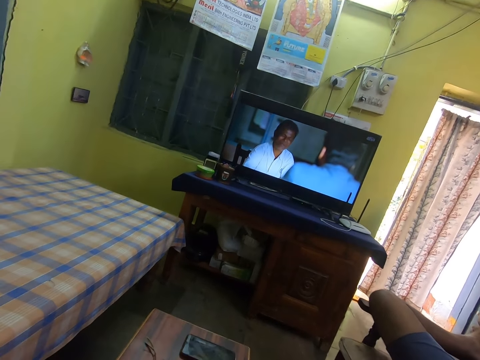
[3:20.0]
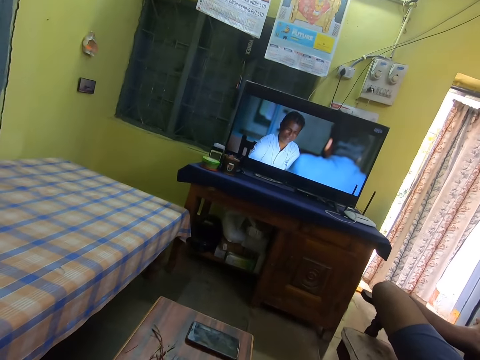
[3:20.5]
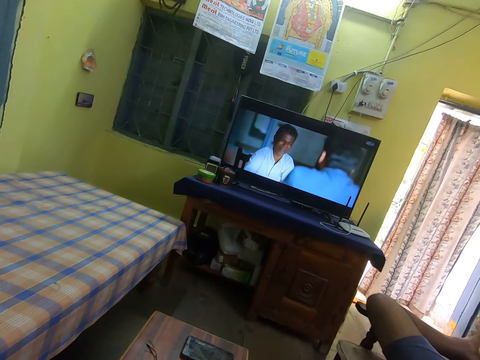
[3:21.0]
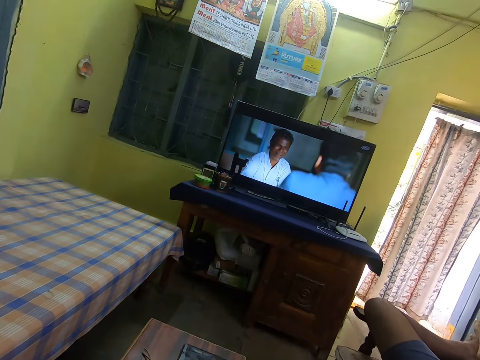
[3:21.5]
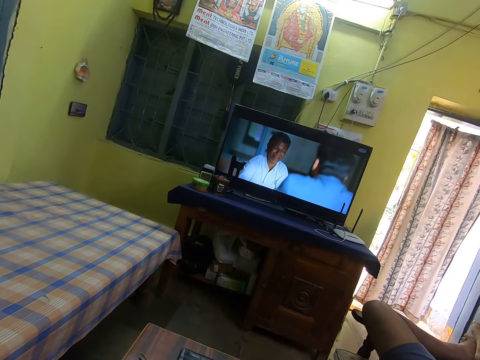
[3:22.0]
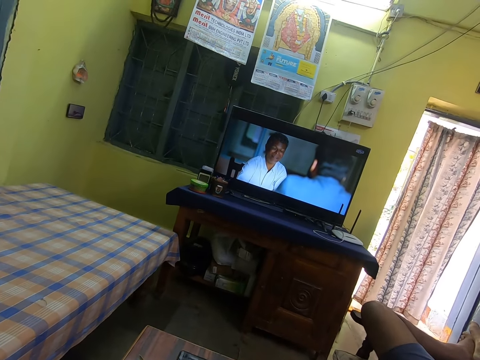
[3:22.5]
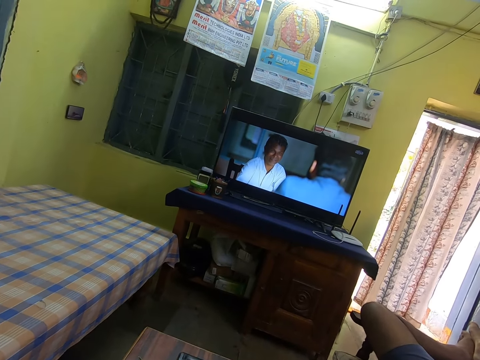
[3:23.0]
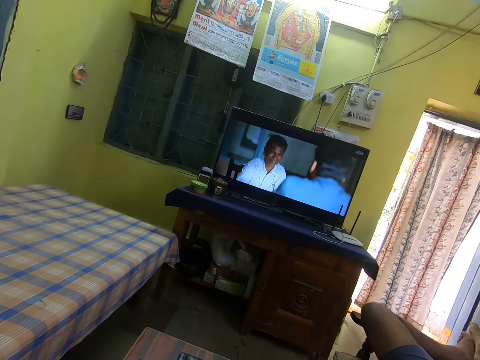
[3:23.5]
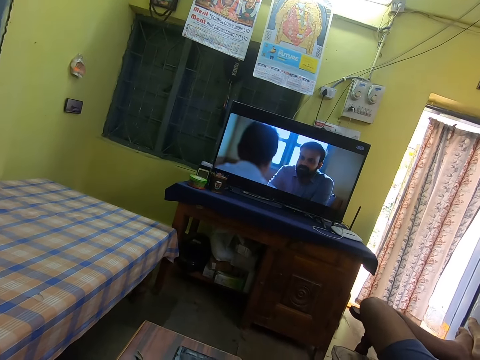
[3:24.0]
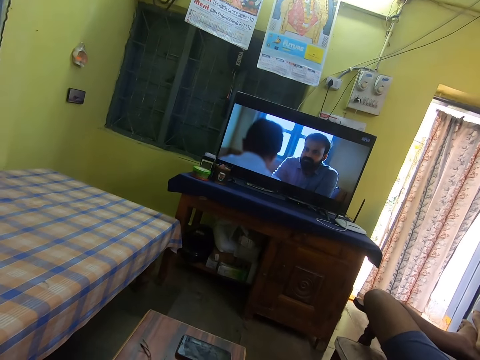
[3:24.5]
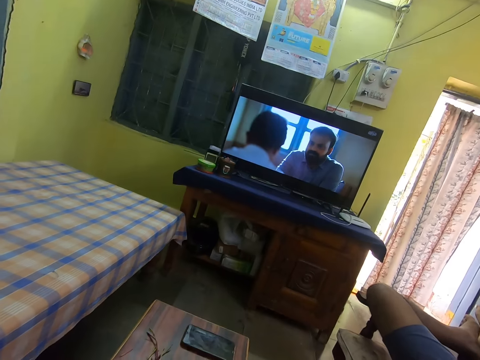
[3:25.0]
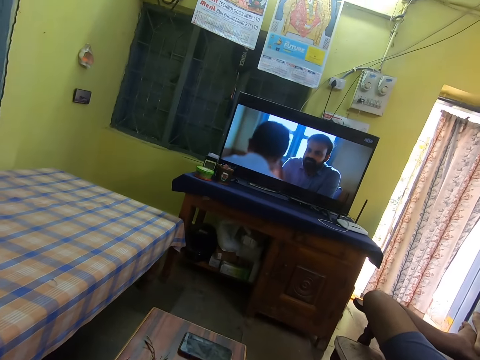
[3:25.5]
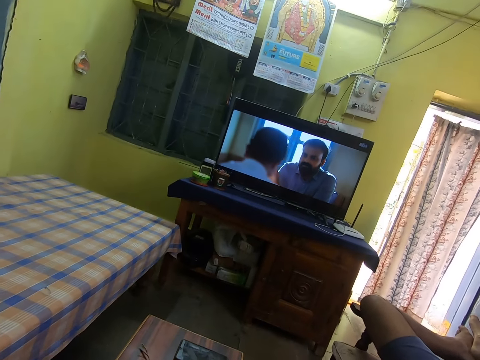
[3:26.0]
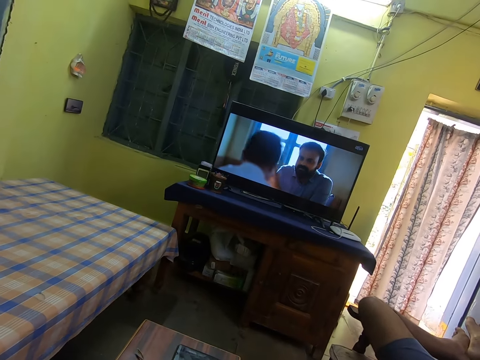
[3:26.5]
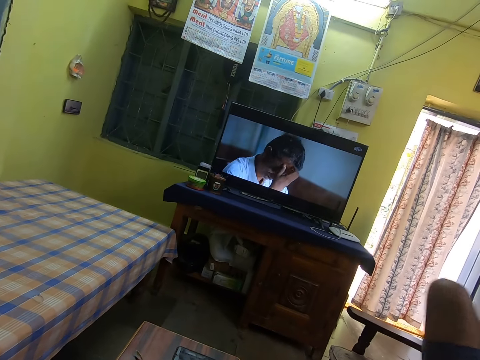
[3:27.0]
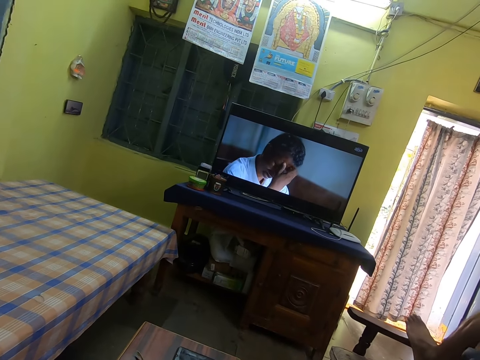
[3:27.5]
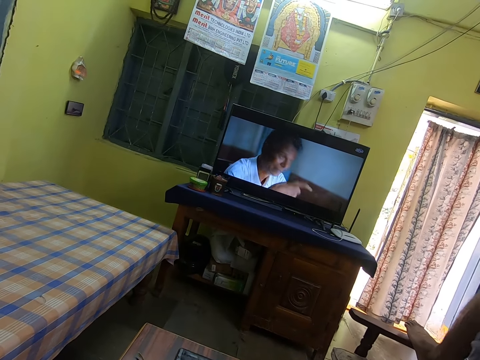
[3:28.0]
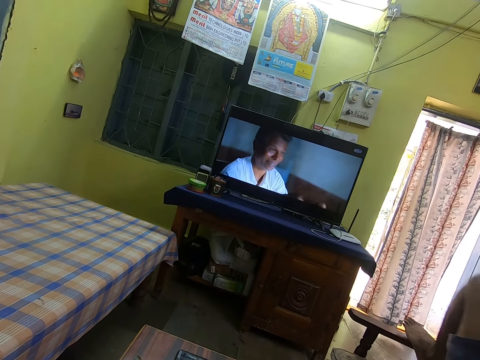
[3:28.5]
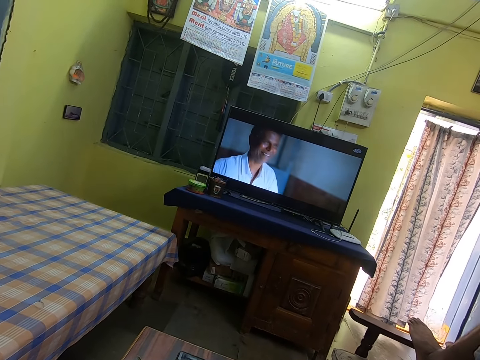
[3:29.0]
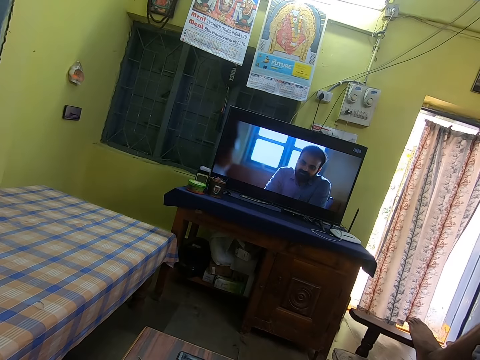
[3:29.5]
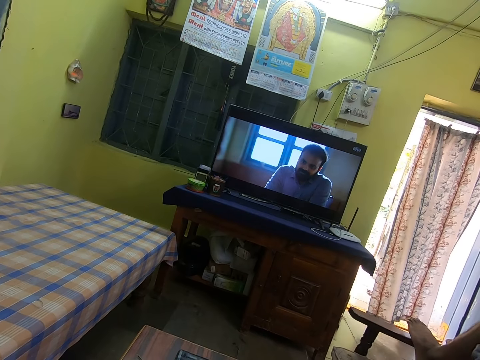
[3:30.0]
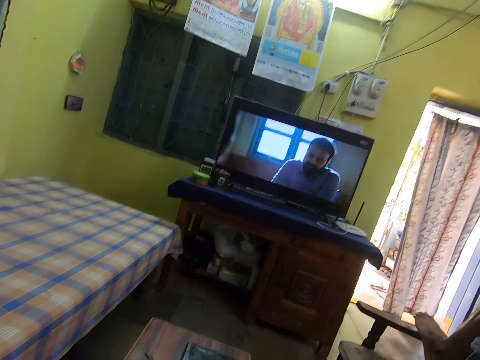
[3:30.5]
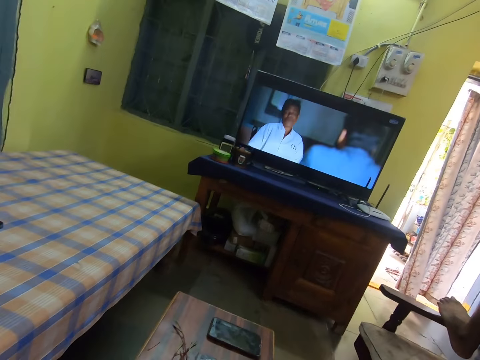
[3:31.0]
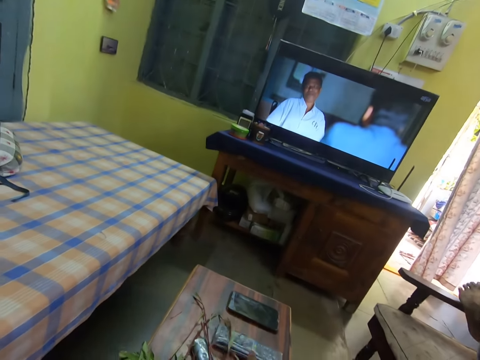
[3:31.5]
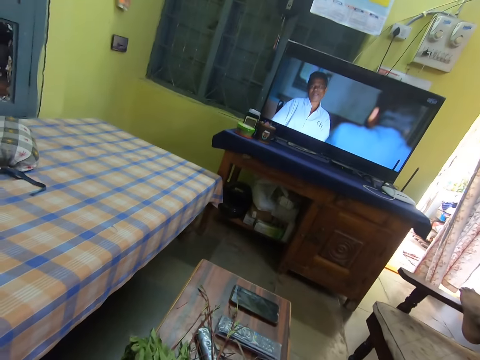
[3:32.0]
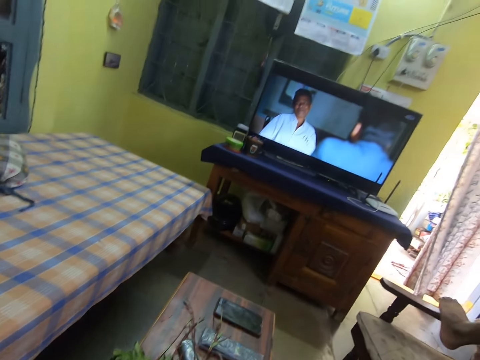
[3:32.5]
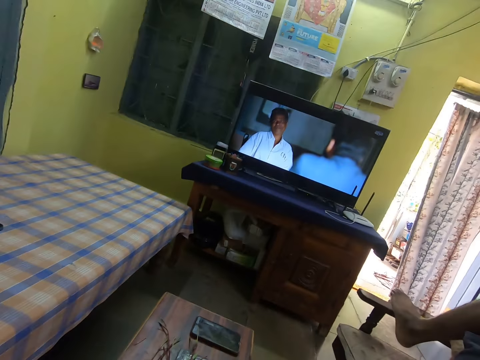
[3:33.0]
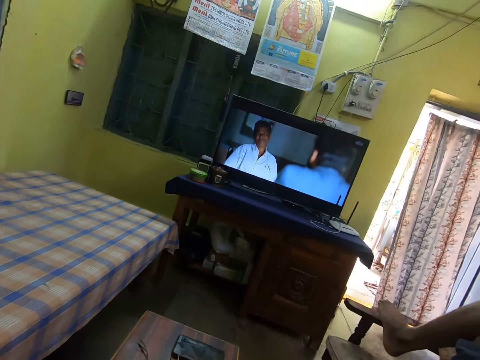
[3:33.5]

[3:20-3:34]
A man adjusts his leg. The camera wearer watches the television. They put the leaf stalk on the table. They watch the television.

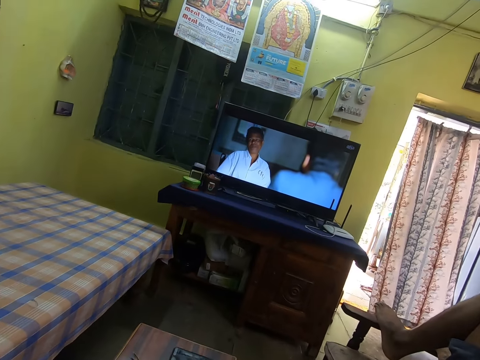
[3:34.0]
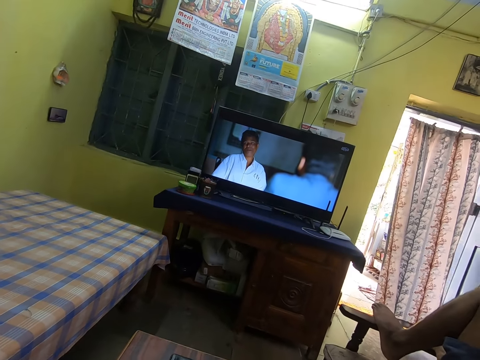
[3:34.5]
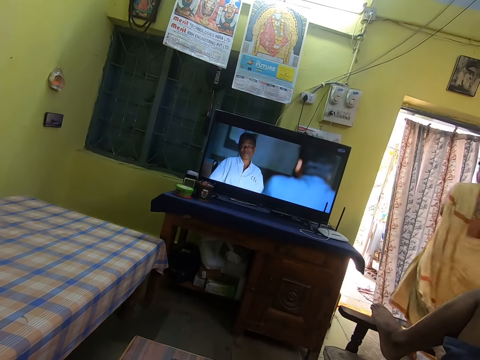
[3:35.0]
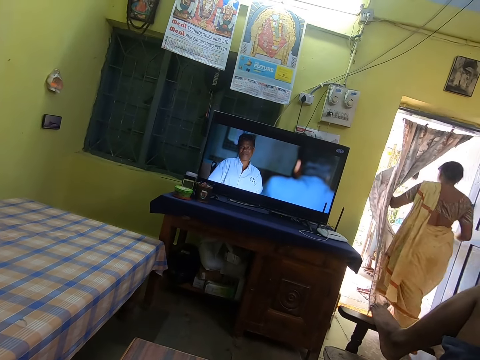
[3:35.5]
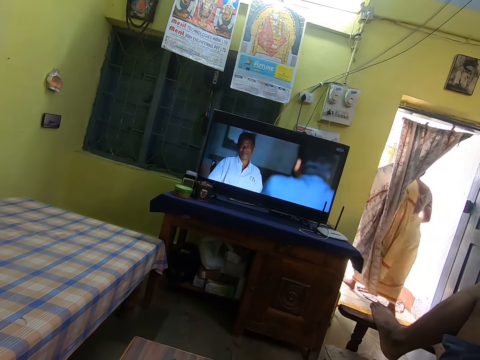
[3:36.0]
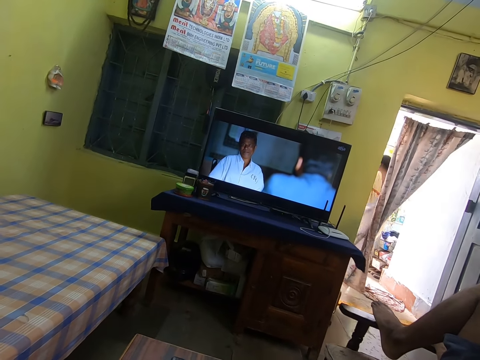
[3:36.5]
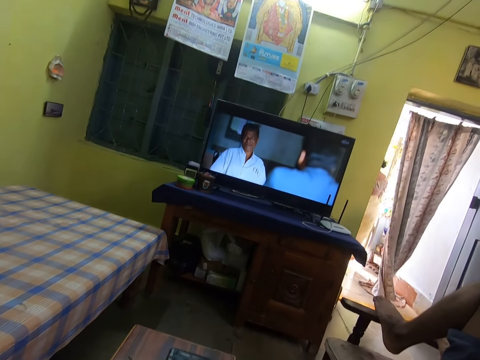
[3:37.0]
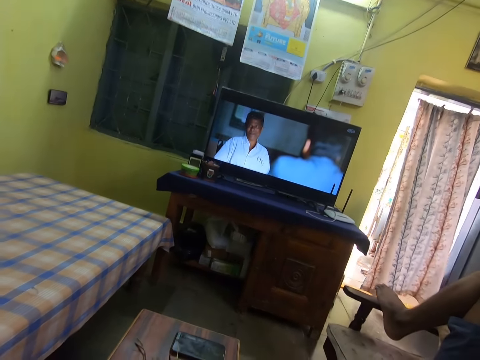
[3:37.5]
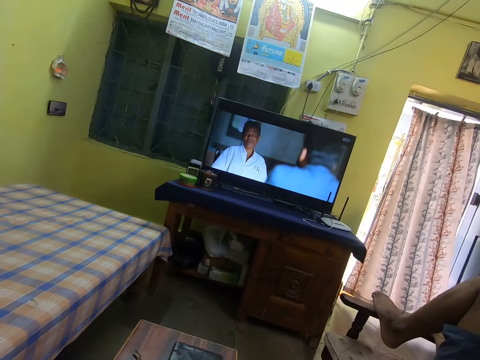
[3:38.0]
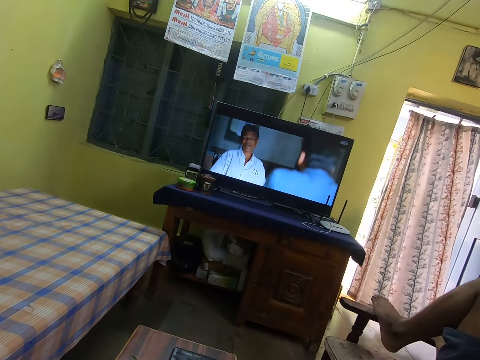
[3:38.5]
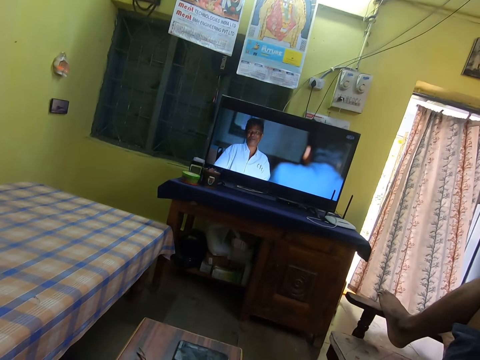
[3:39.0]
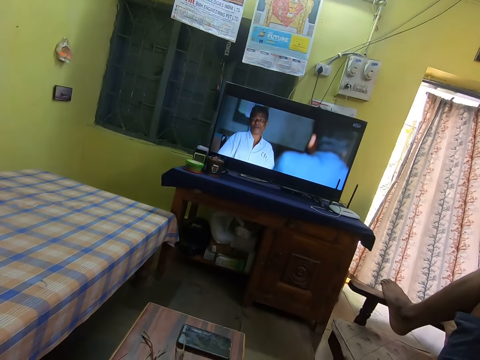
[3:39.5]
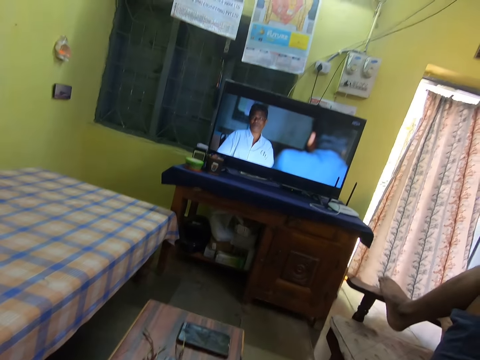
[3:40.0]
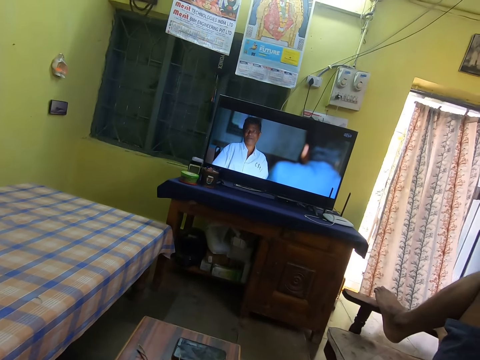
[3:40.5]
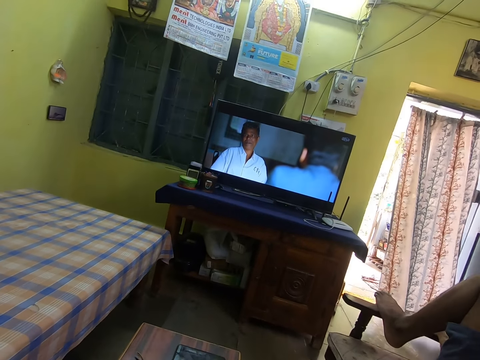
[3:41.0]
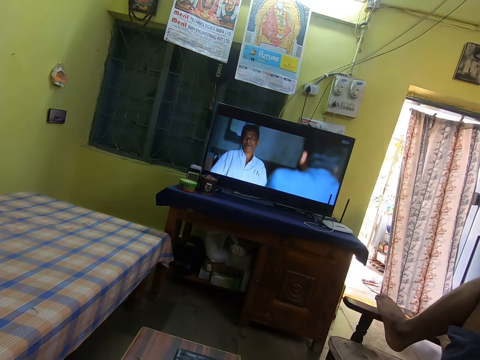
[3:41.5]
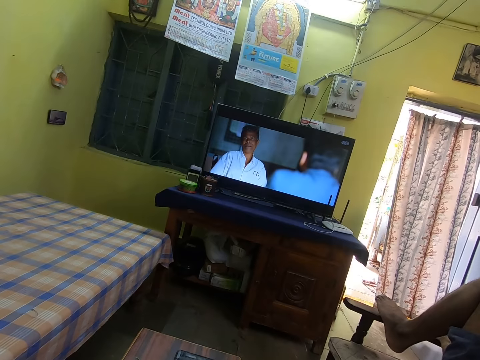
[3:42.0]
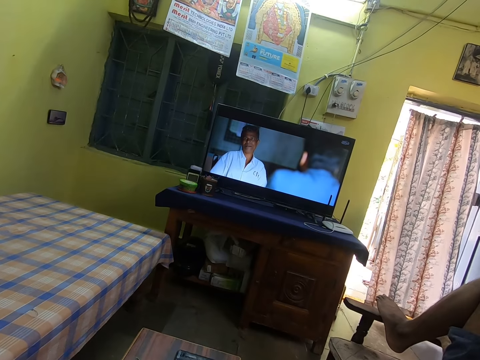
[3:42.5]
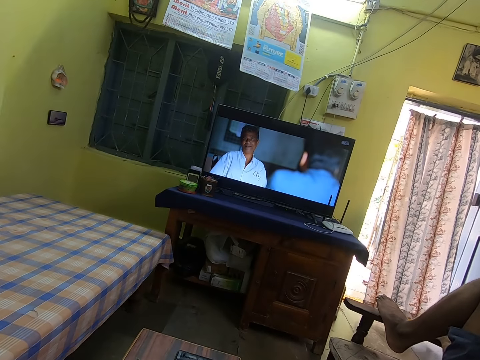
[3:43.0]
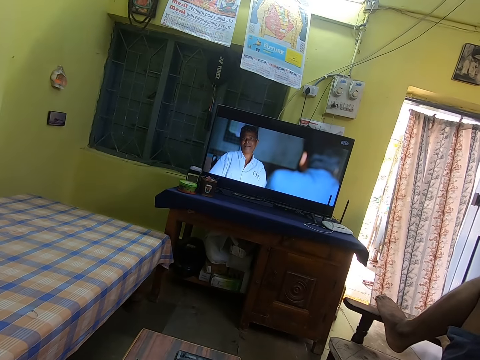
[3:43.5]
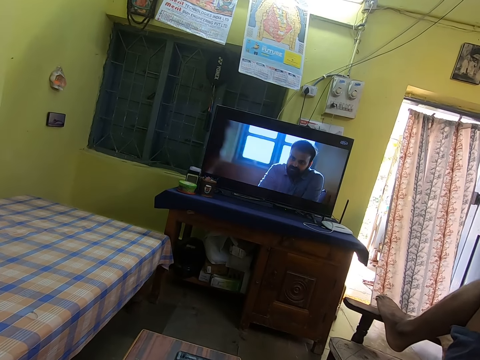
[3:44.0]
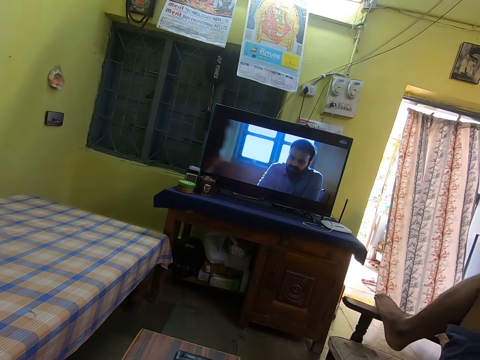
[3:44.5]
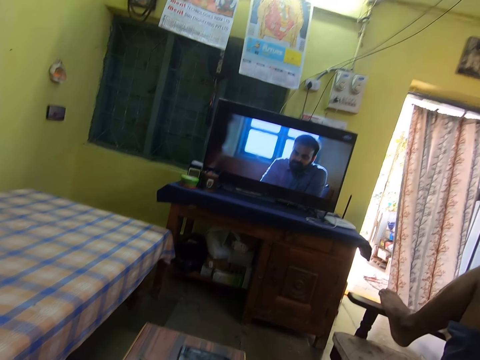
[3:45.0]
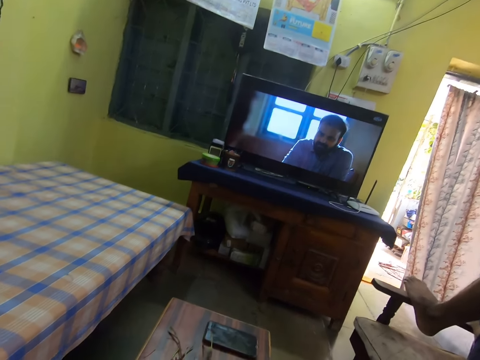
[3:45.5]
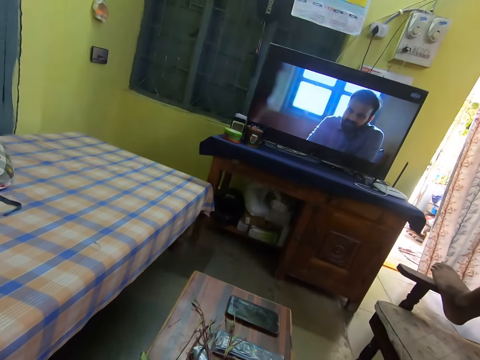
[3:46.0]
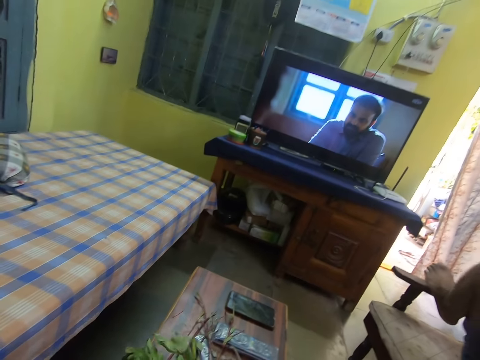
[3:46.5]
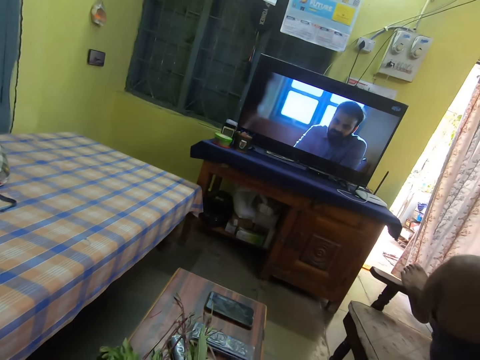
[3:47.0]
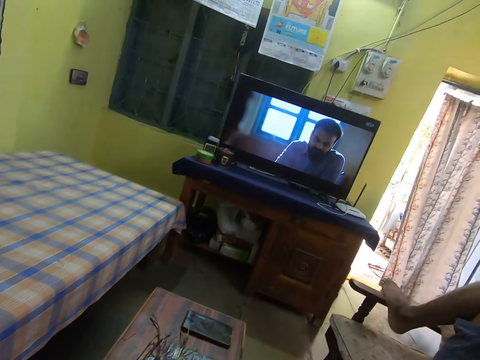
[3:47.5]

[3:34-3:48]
The camera wearer plucks the vegetables on the table. A woman walks out of the house. The camera wearer watches the television. They put the leaf stalk on the table and hold a leaf. A man adjusts his leg. The camera wearer plucks the vegetables on the table.
